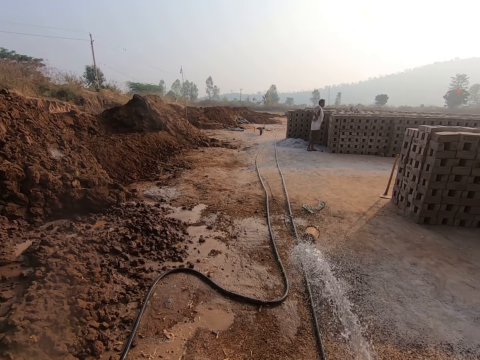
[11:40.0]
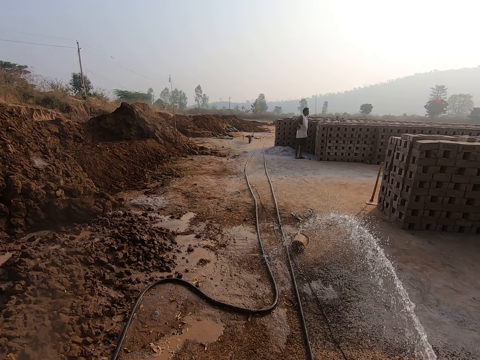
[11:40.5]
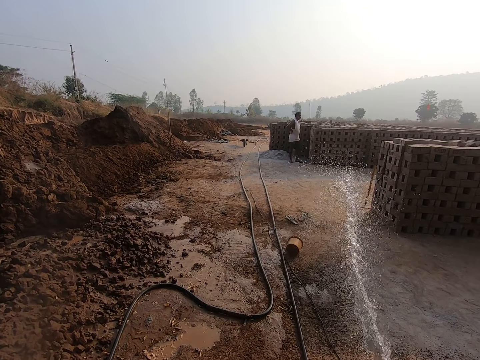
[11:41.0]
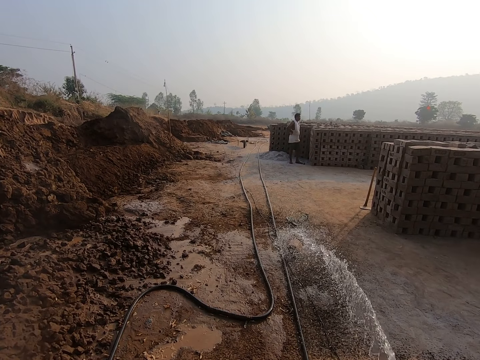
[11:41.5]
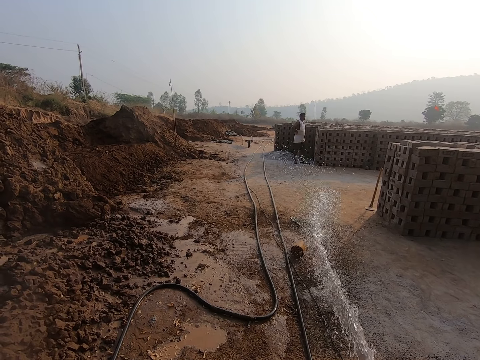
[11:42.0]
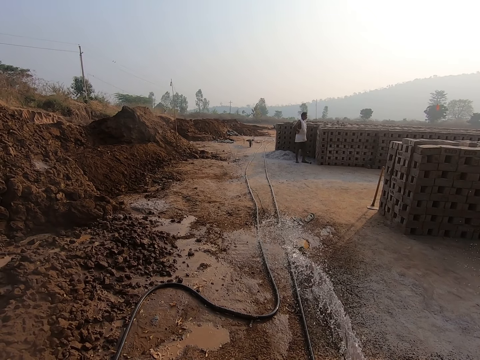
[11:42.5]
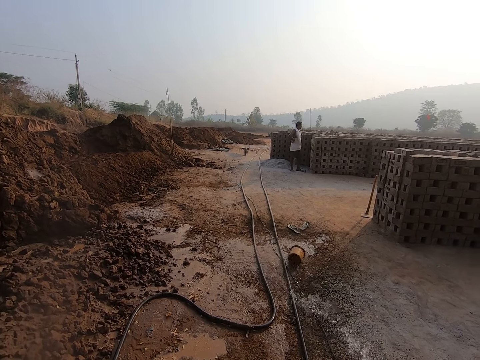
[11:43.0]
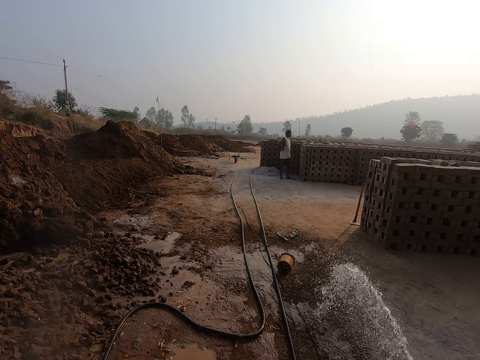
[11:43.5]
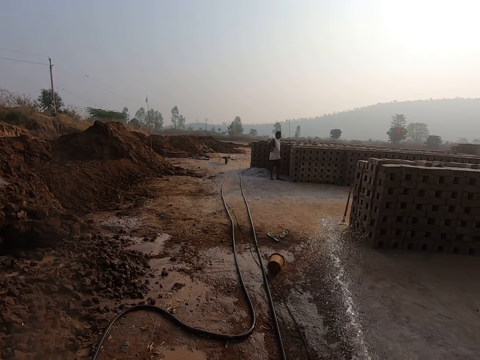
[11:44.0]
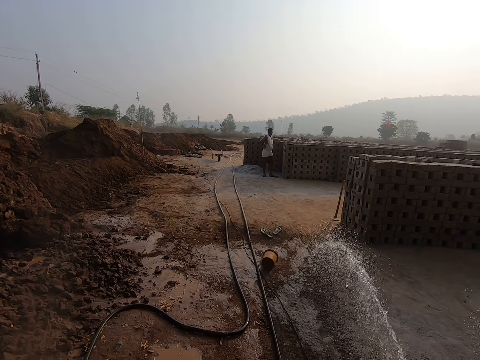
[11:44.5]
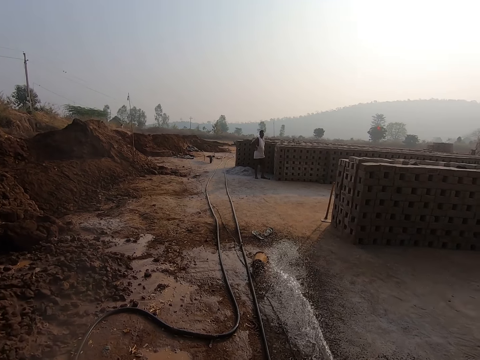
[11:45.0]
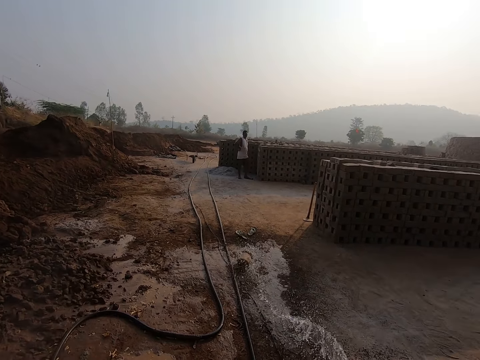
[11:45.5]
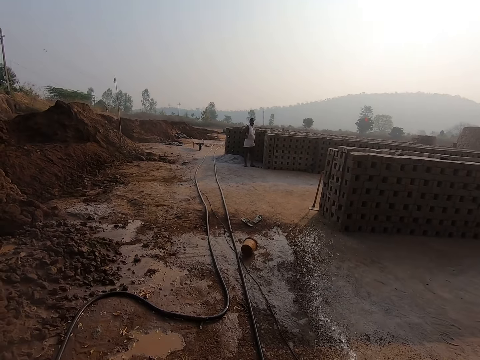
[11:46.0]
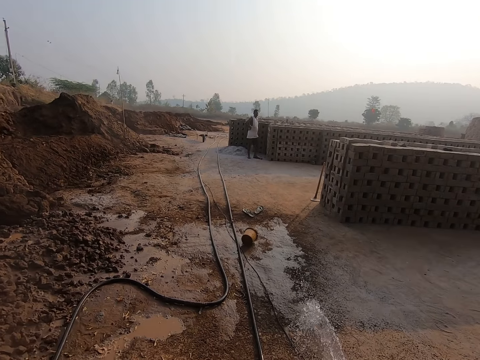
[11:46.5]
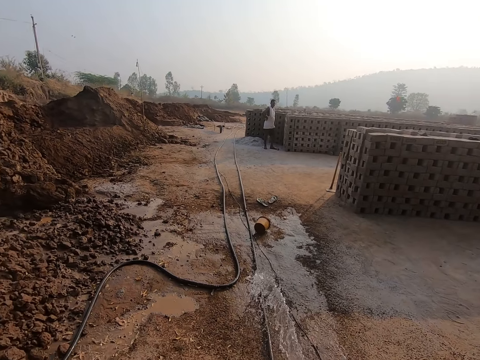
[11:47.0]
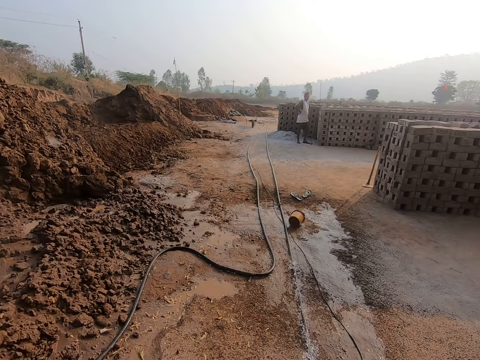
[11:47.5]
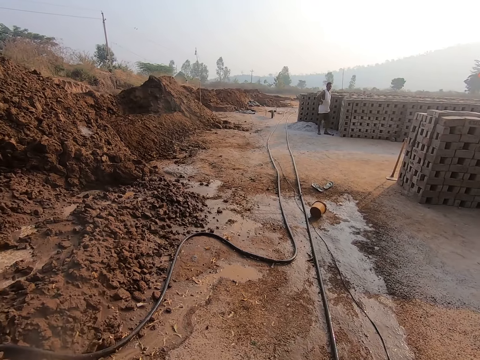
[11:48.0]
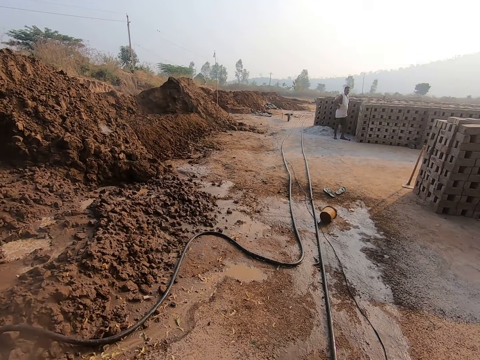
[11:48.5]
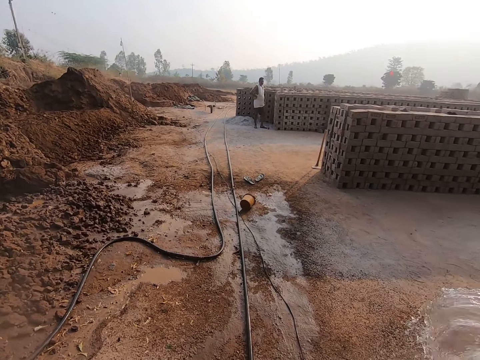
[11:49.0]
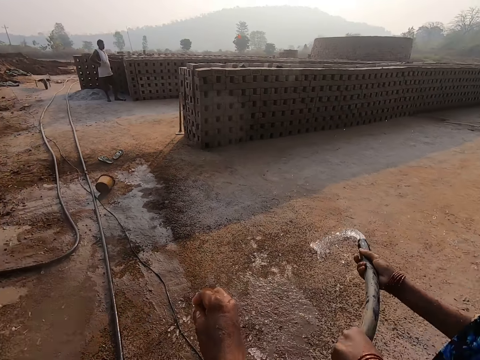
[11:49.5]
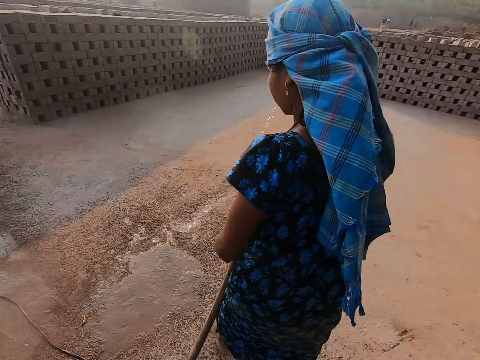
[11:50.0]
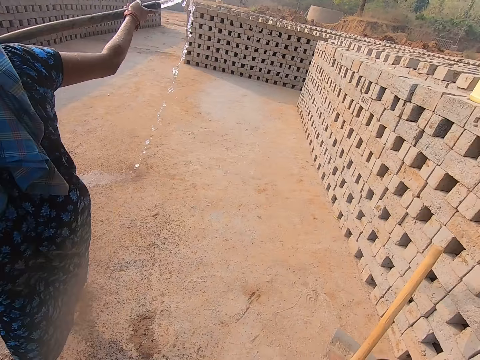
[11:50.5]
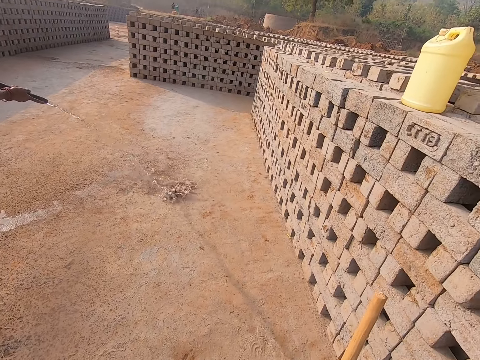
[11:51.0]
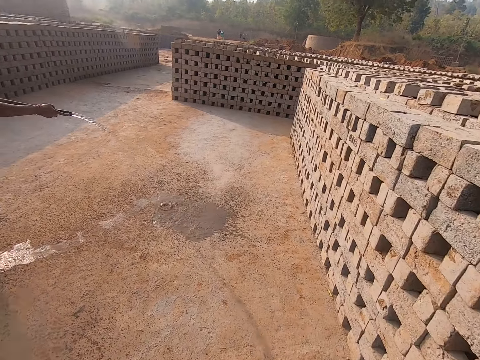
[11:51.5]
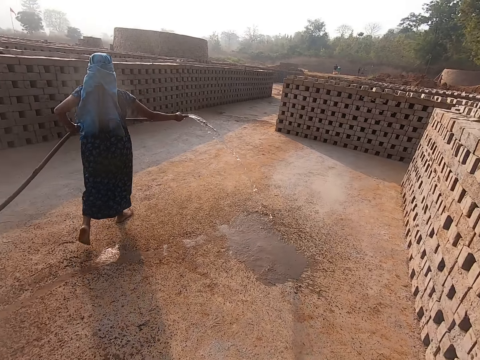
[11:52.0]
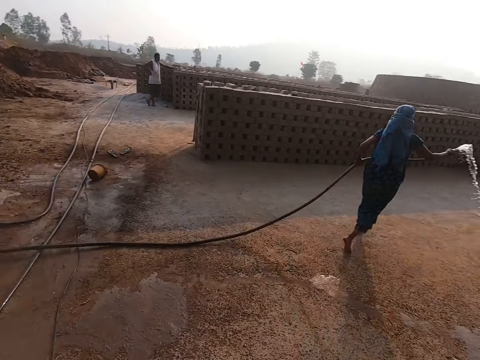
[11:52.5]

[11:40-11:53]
The camera wearer gives the woman the hose pipe. The woman wets the ground with the hose in her hands. The camera wearer looks around.

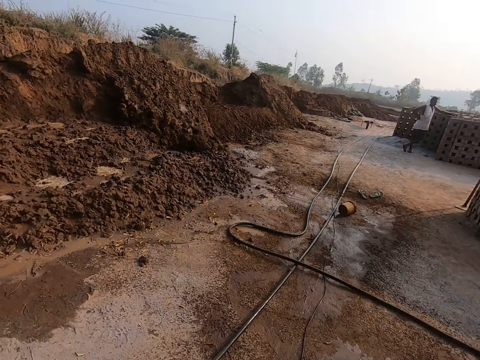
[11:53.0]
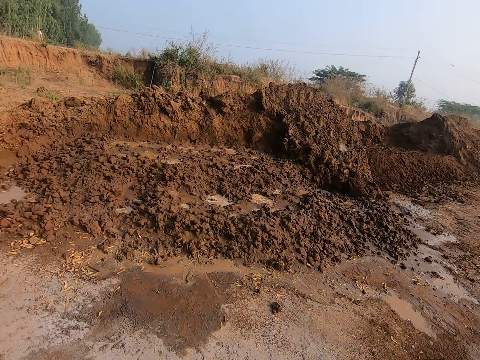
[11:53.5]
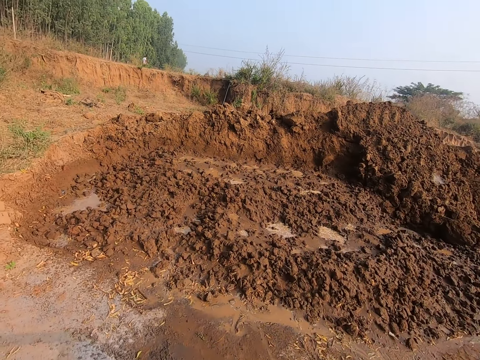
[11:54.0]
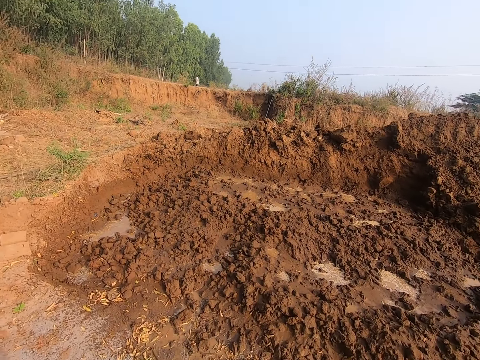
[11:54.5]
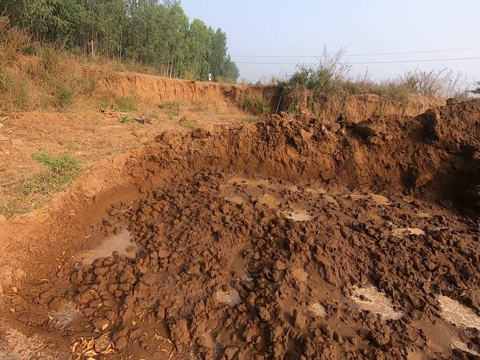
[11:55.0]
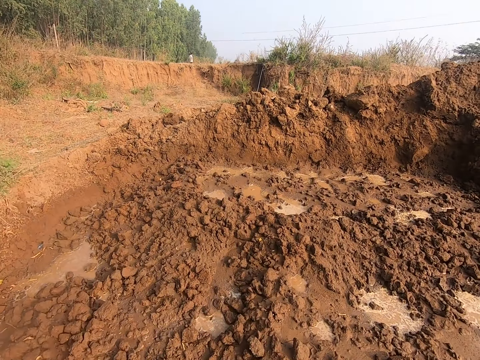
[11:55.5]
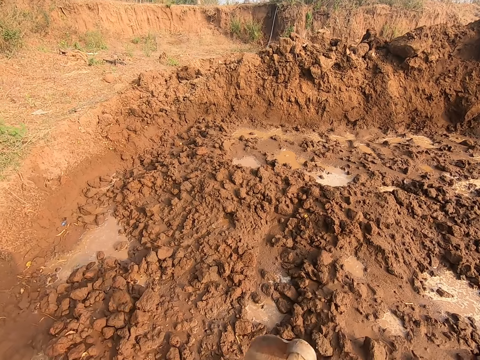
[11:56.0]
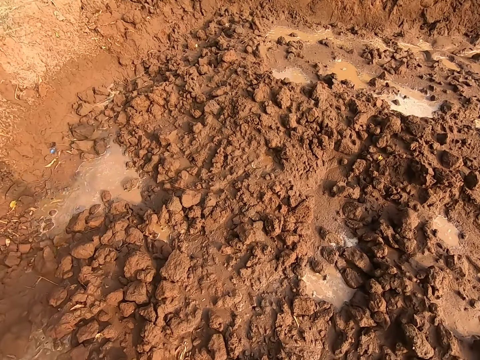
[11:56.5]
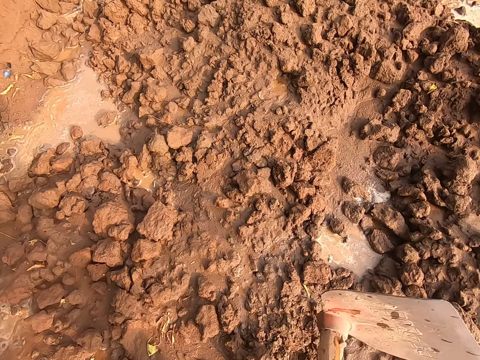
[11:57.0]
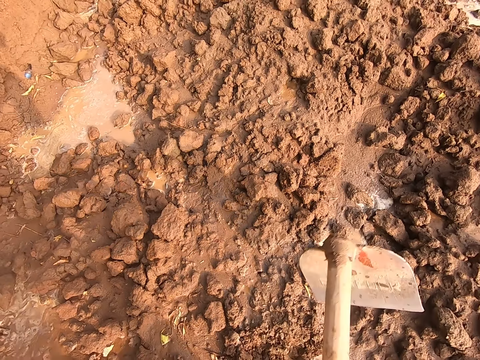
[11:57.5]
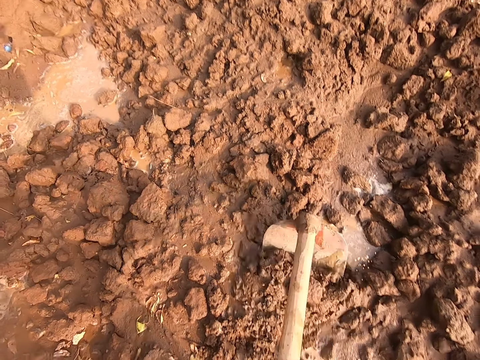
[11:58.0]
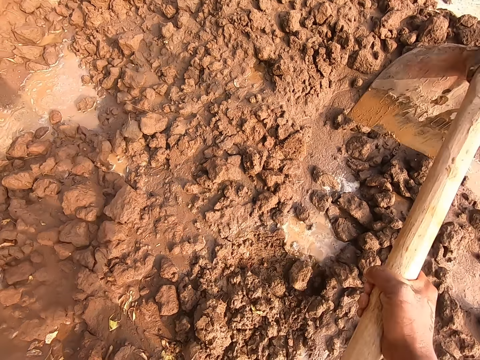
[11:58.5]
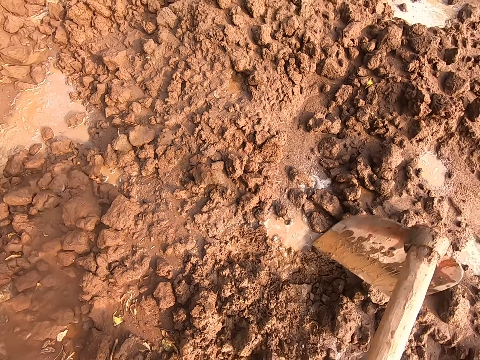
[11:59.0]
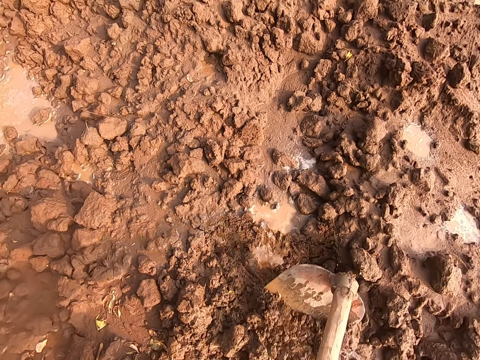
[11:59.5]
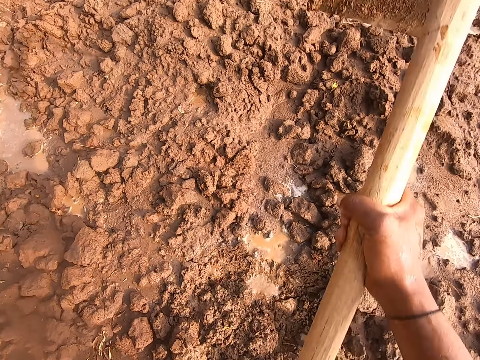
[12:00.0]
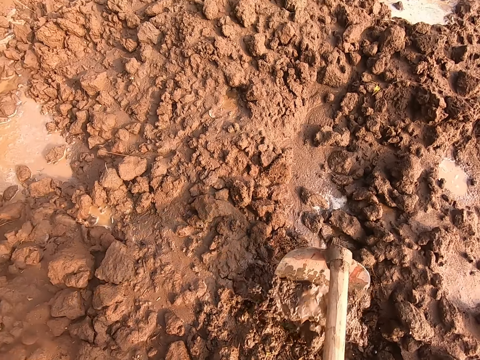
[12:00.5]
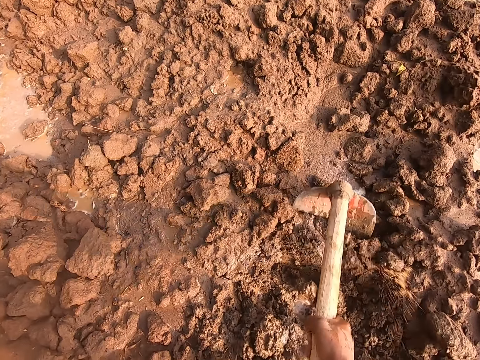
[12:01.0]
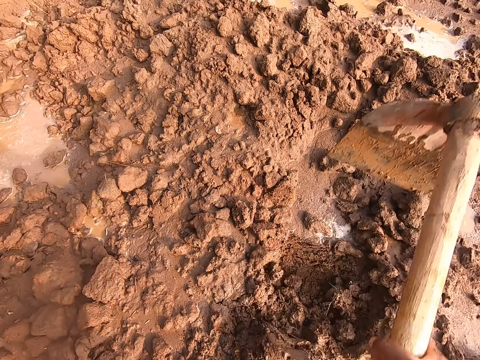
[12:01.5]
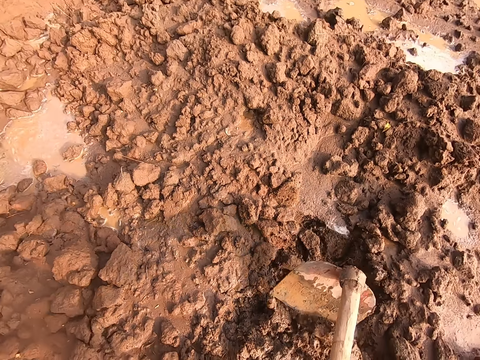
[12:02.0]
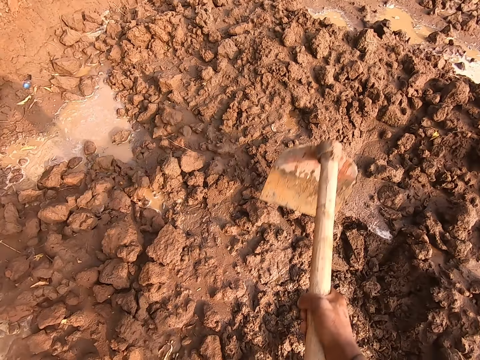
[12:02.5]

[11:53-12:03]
The camera wearer walks. He hits the ground with a hoe in his right hand. He digs the ground with the hoe in his hands.

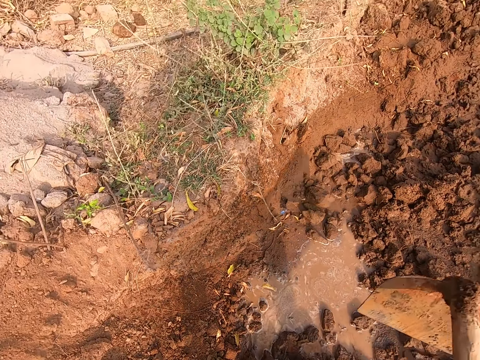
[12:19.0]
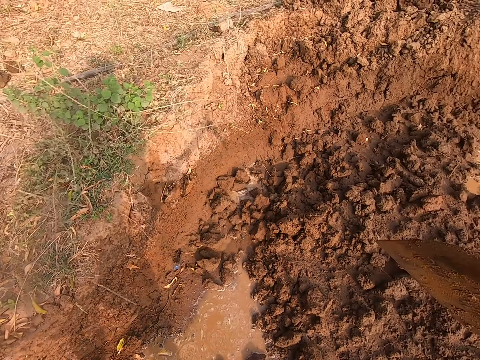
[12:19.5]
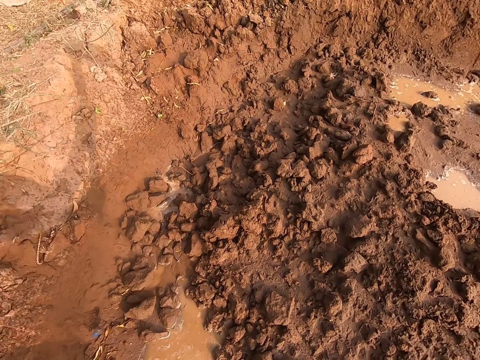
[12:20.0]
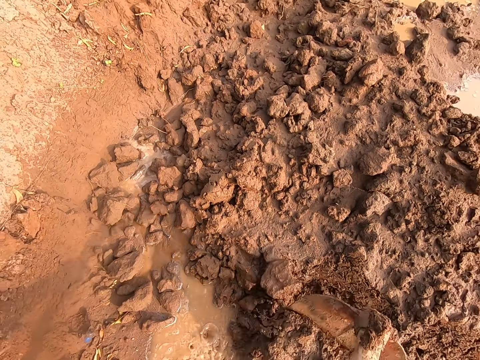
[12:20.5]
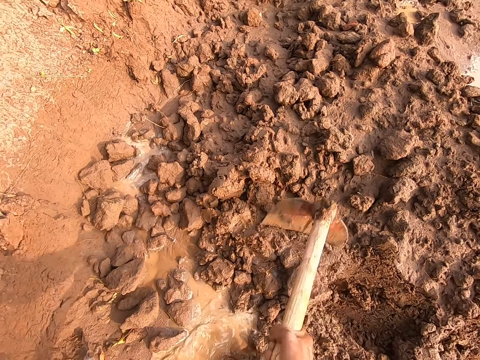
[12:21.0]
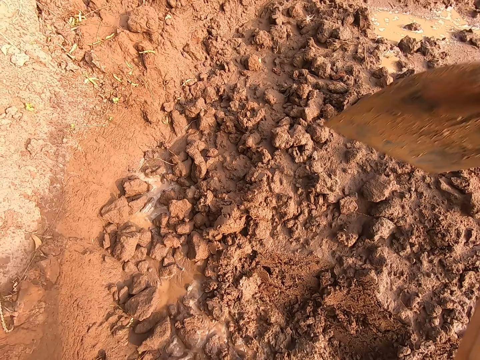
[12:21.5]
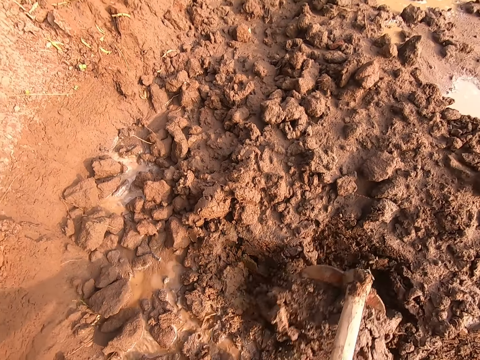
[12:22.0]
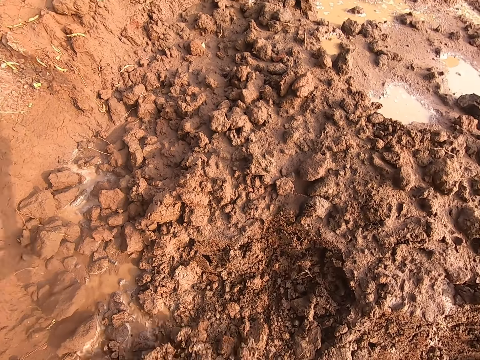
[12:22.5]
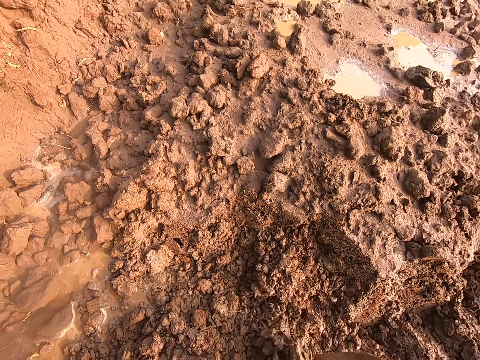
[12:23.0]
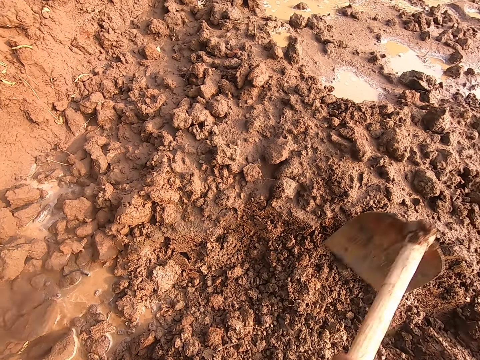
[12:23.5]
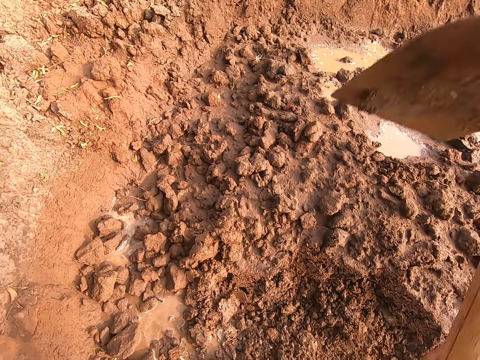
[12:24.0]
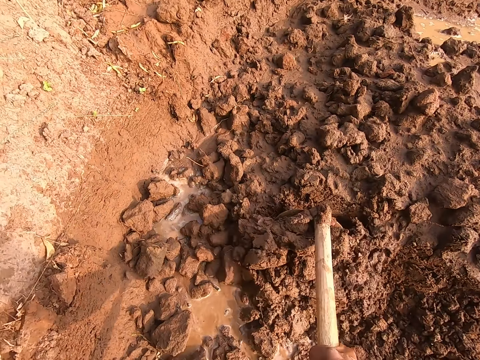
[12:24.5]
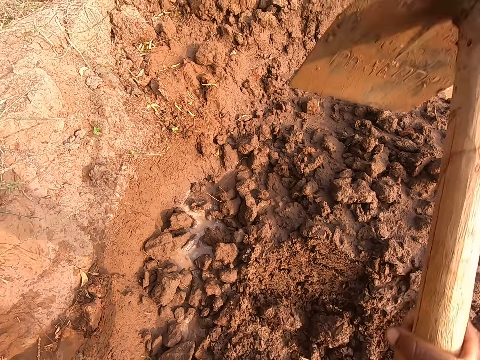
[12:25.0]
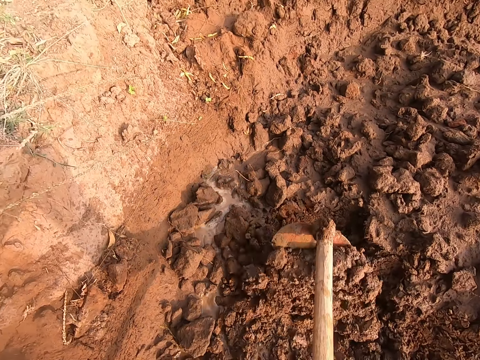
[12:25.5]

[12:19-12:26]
The camera wearer digs the ground with the hoe in his hands.
